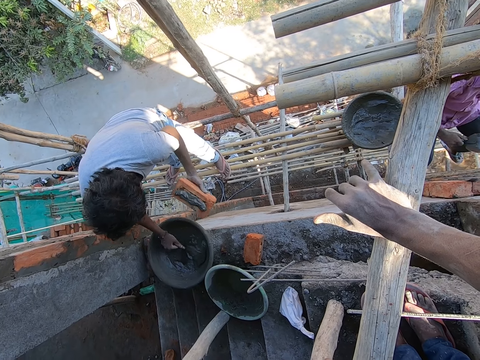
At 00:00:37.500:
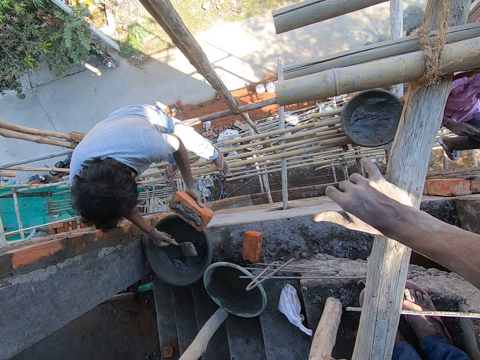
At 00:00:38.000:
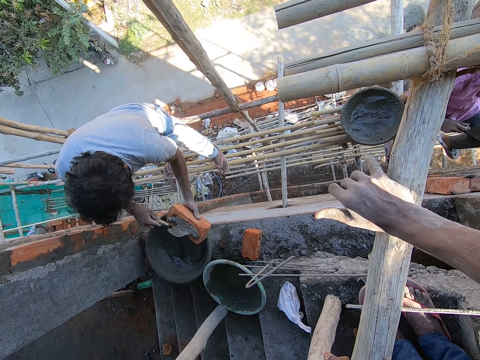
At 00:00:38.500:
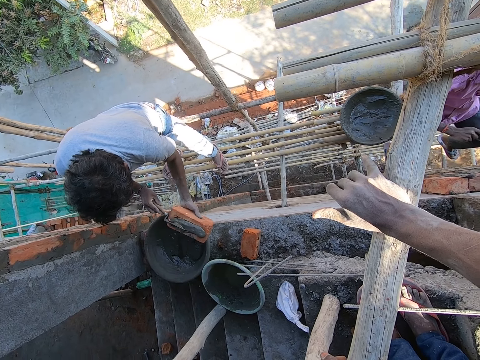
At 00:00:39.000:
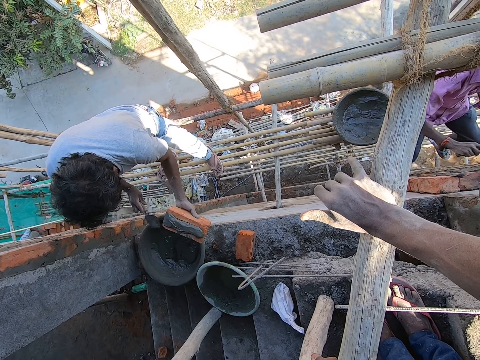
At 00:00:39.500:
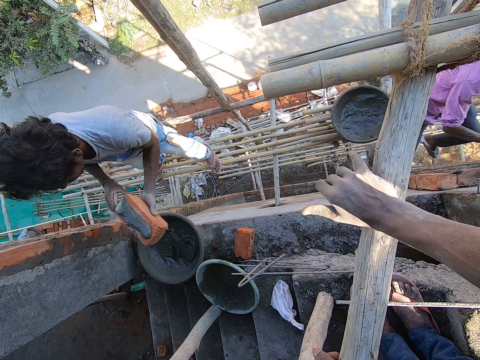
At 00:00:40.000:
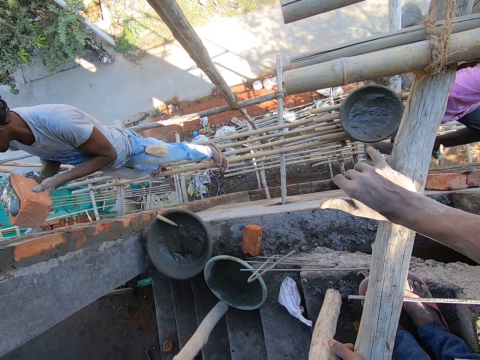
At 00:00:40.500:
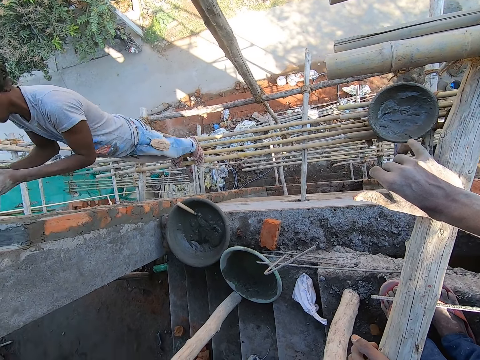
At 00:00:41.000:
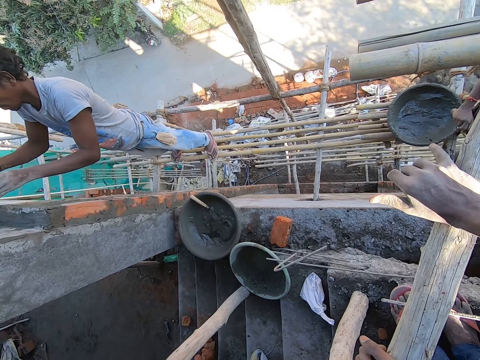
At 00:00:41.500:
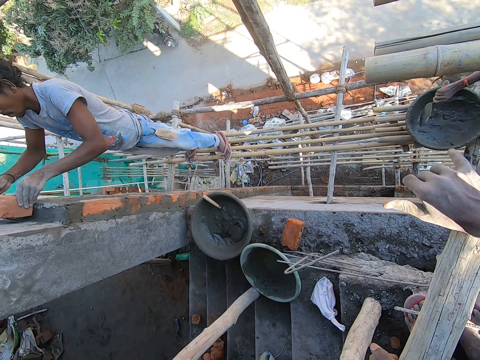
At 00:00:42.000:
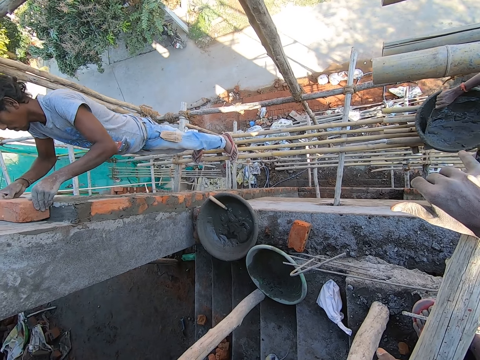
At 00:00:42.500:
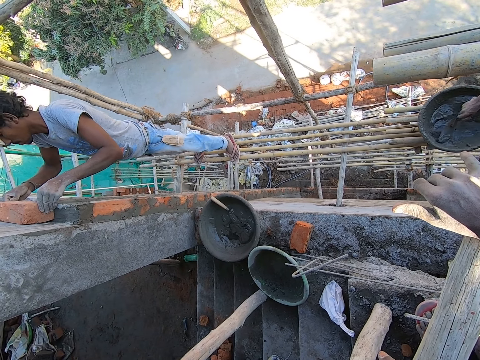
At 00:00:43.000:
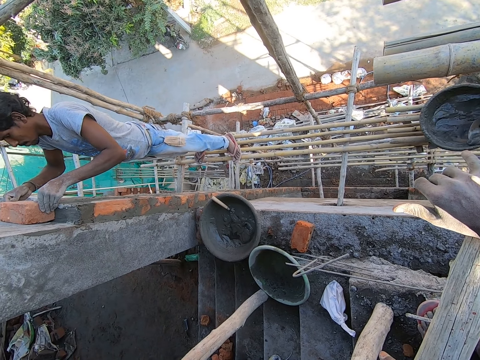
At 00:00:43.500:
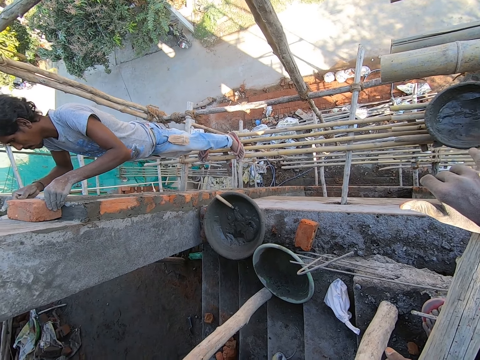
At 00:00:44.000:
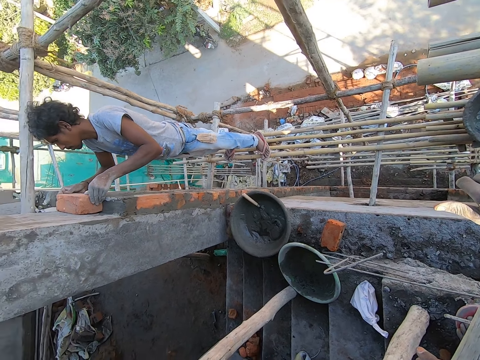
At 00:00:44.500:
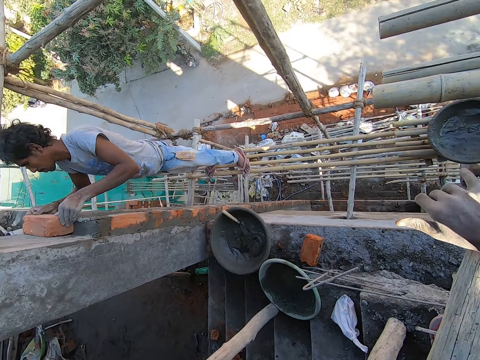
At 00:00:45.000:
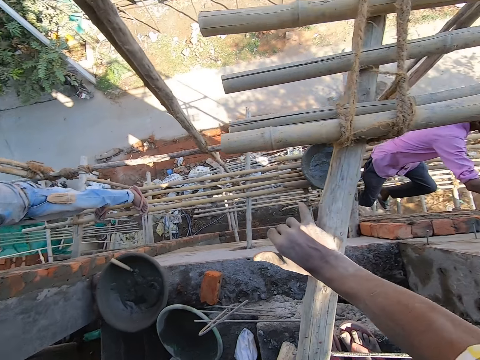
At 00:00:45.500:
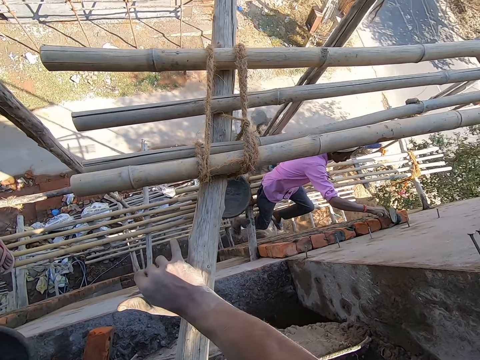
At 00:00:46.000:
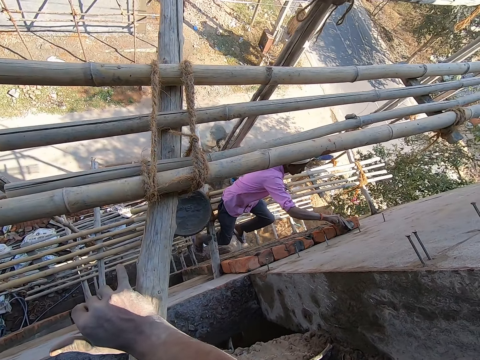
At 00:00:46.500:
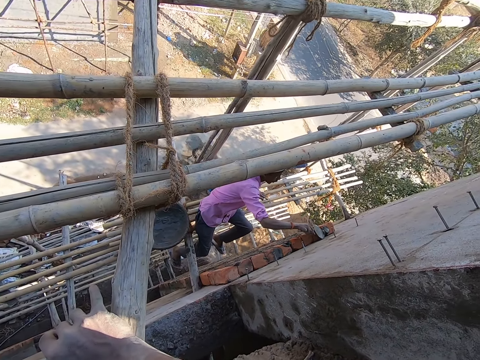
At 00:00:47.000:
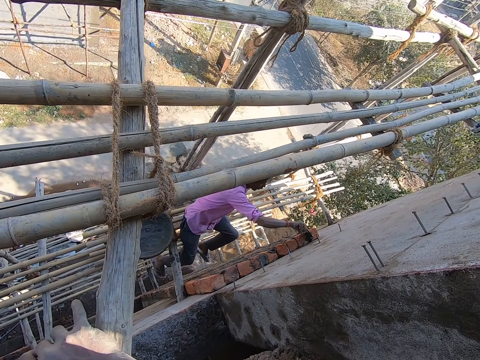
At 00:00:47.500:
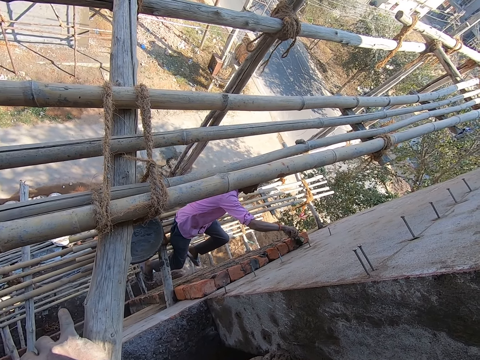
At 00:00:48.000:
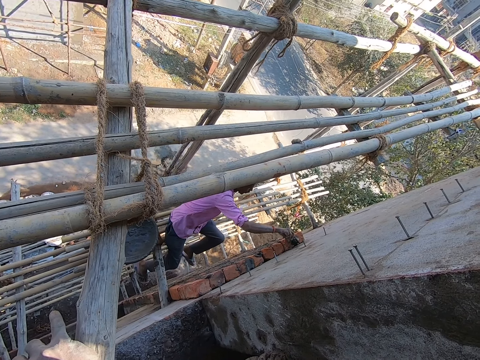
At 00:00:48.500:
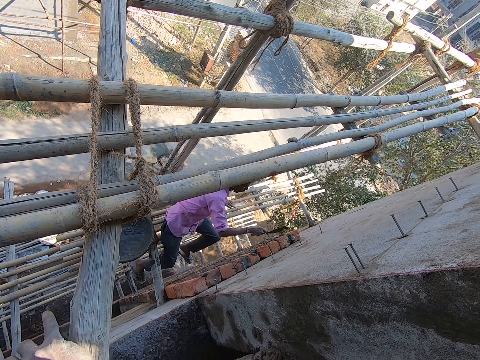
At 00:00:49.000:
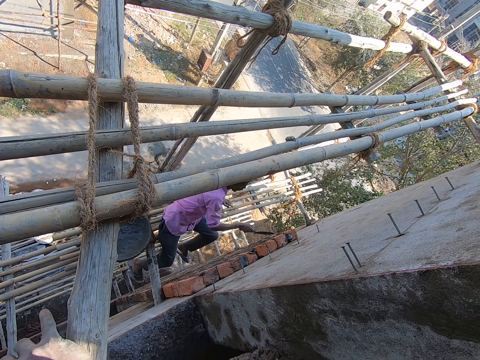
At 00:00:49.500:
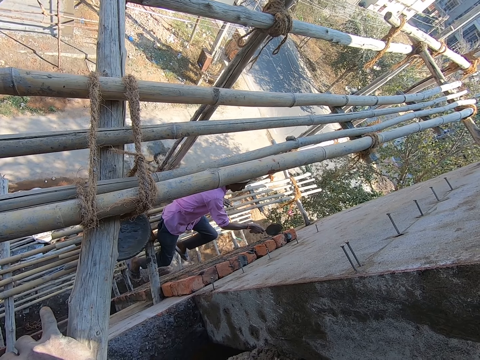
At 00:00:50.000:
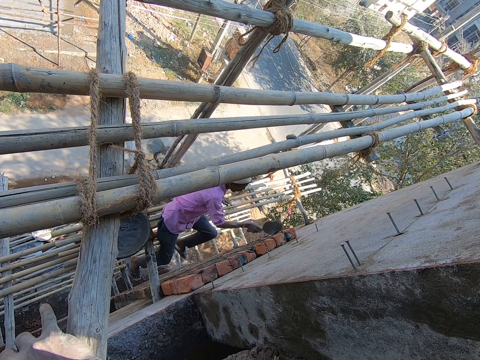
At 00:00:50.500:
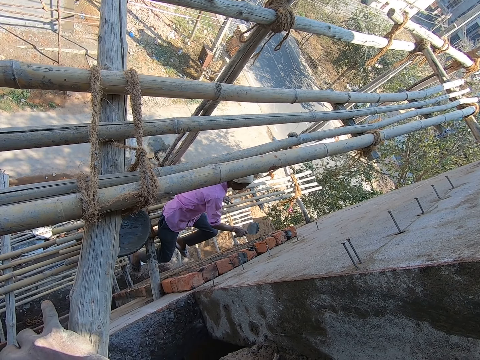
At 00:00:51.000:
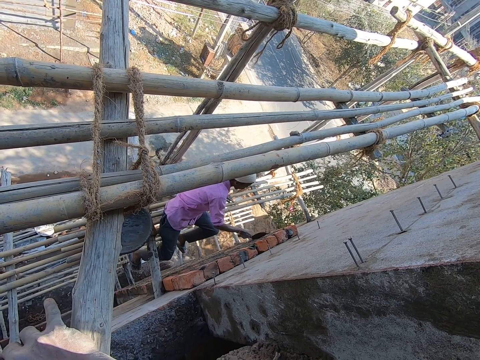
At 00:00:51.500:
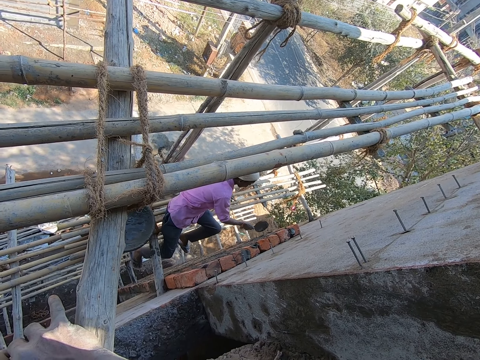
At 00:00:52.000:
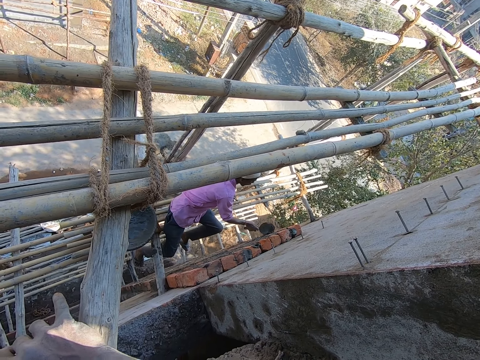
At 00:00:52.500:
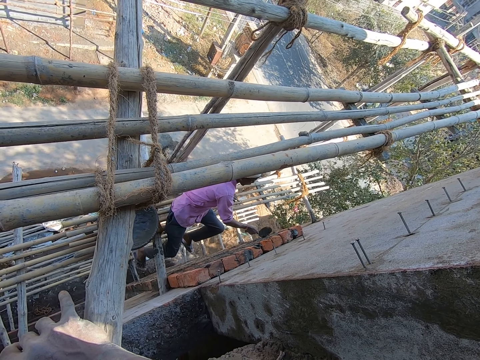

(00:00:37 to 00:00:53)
A man scoops concrete from the mortar pan with the trowel in his right hand. Another man rubs his left hand on the trowel in his right hand. The first man puts concrete on the brick with the trowel in his right hand. The first man drops the trowel in the mortar pan with his right hand. The first man holds the brick with his hands. The first man lays the brick on the wall with his hands. The first man builds the house. The other man scoops concrete from the mortar pan with the trowel in his right hand. The camera wearer looks around. The other man pours the concrete on the brick with the trowel in his right hand. The other man plasters the wall with the trowel in his right hand.

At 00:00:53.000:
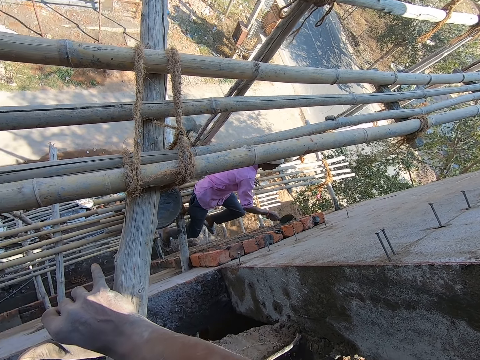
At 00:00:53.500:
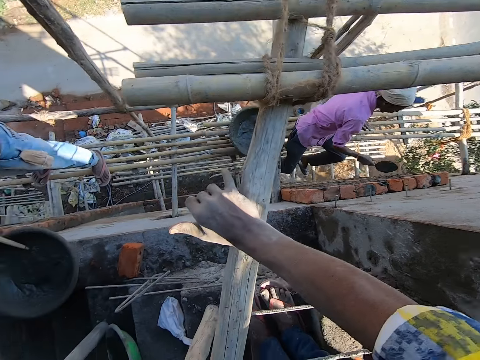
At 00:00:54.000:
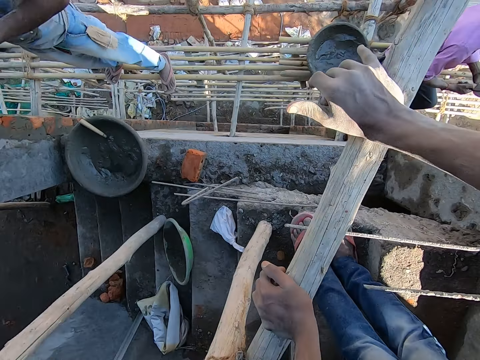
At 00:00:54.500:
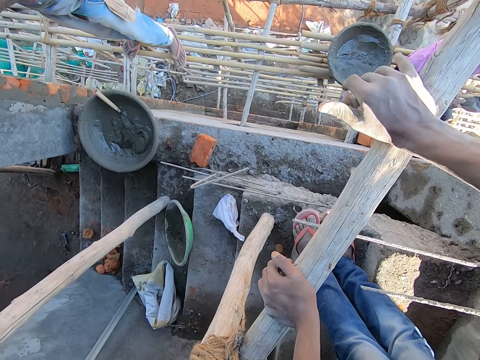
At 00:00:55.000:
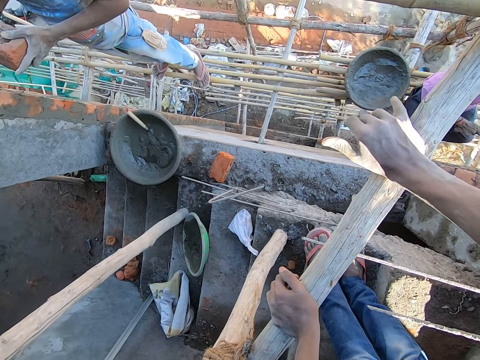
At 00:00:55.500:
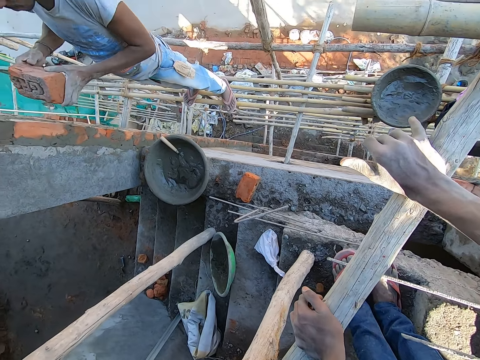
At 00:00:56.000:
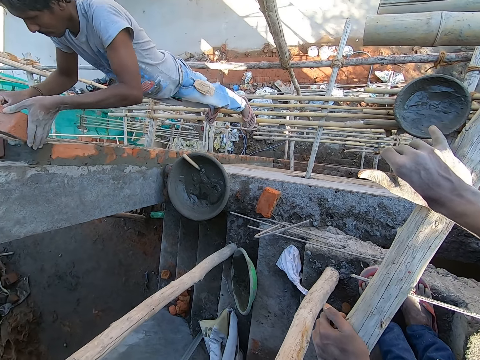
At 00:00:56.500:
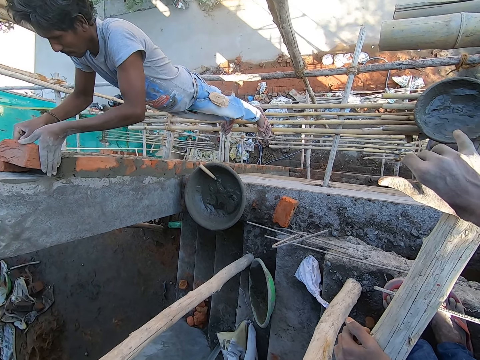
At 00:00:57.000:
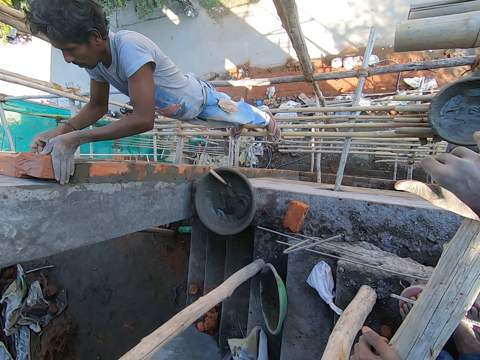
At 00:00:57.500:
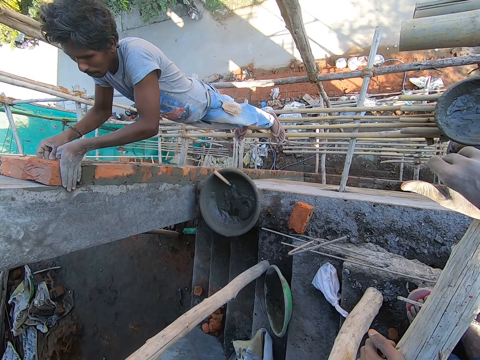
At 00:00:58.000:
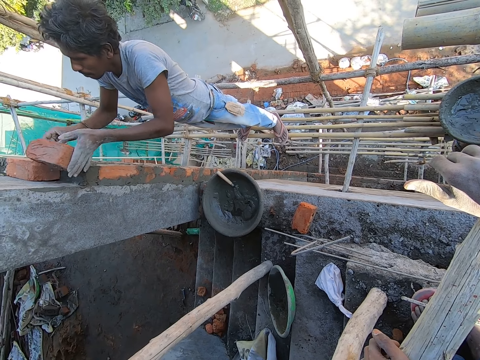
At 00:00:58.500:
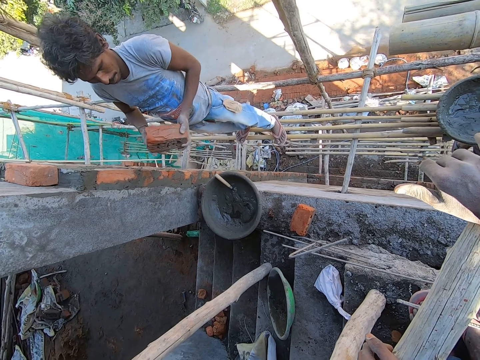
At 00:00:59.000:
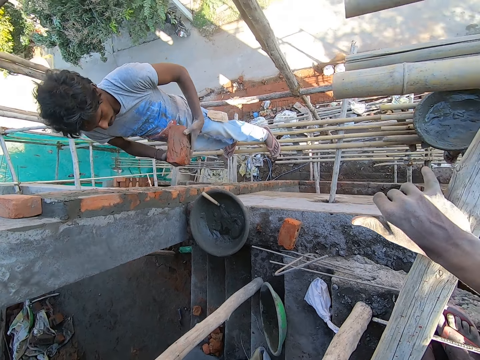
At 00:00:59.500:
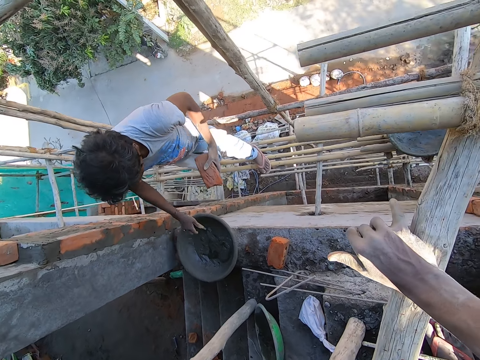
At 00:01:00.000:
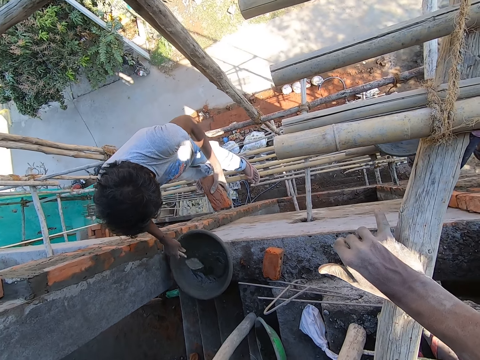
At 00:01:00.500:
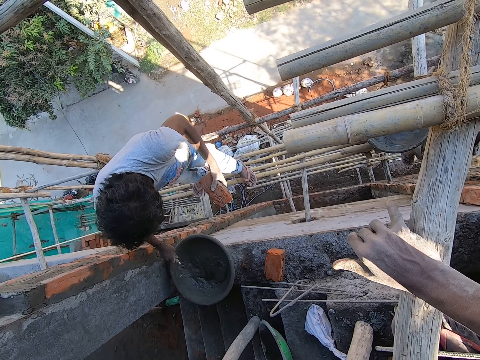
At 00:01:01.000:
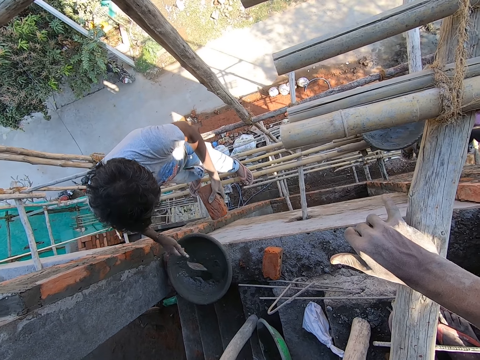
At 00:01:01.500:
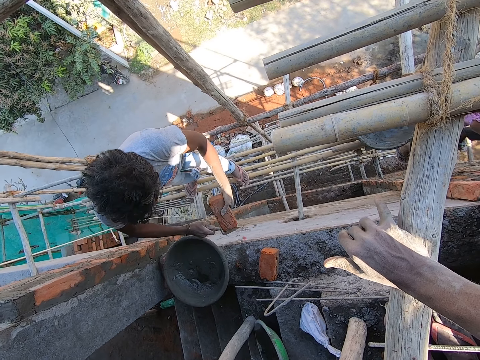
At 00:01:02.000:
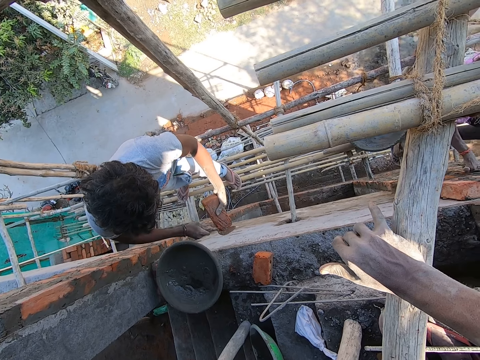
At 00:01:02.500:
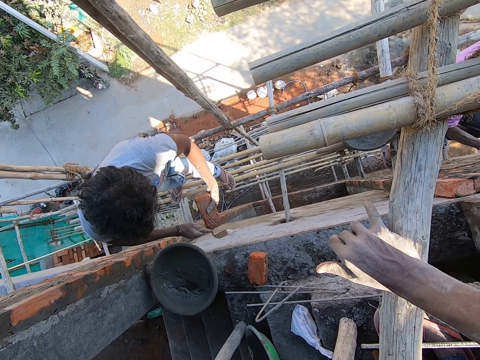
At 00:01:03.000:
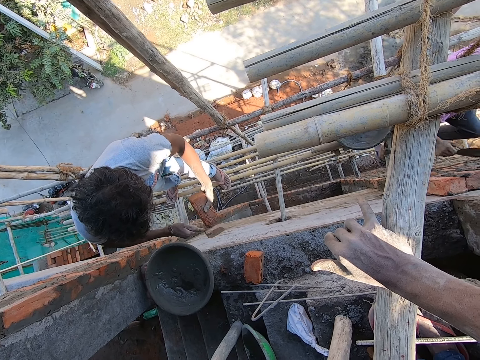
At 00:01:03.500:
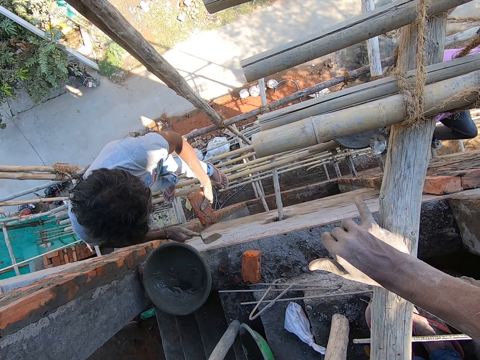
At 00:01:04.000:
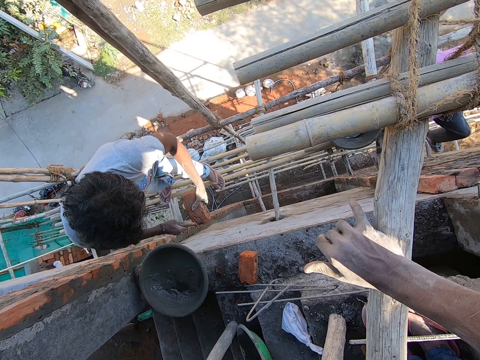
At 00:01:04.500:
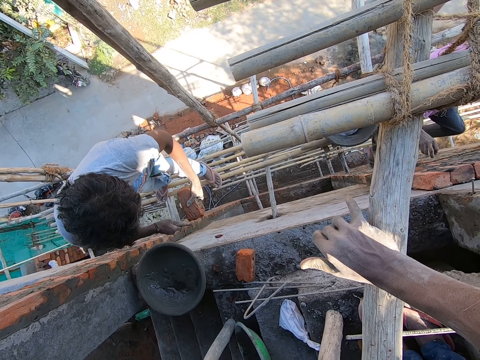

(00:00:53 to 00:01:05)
A man holds a brick with his hands. The man lays the brick in his hands on the wall. The man removes the brick from the wall. The man picks up the trowel from the mortar pan with his right hand. The man scoops cement. The man hits the trowel on the mortar pan with his right hand. The man hits the trowel on the brick with his right hand. The man cuts the brick.
